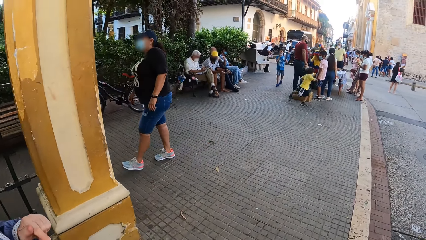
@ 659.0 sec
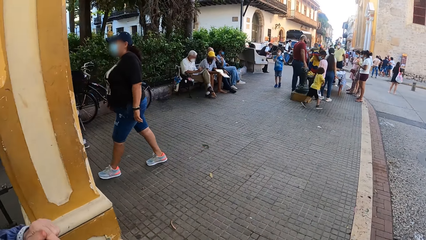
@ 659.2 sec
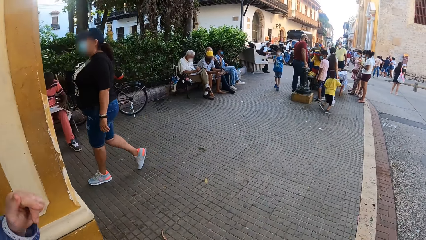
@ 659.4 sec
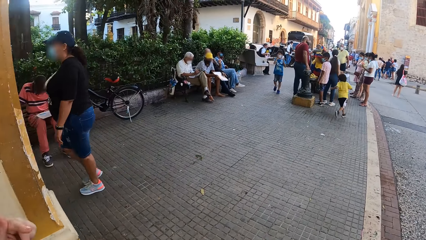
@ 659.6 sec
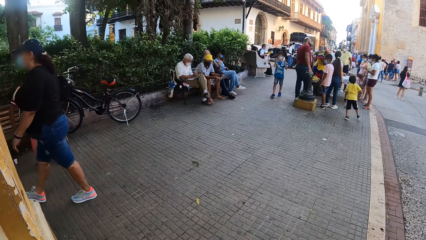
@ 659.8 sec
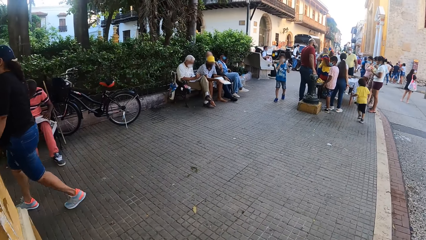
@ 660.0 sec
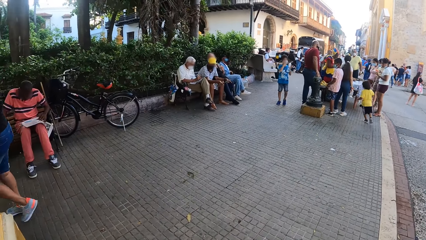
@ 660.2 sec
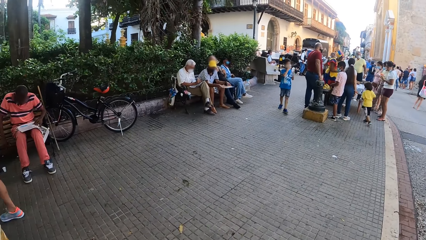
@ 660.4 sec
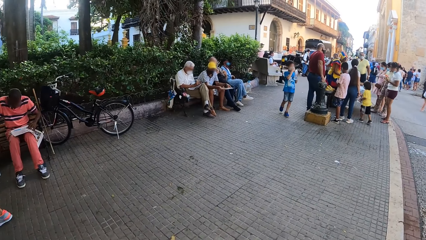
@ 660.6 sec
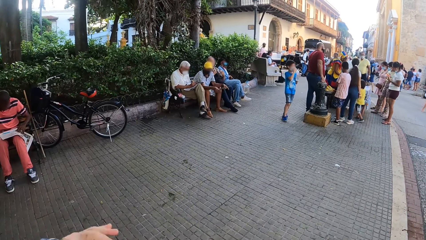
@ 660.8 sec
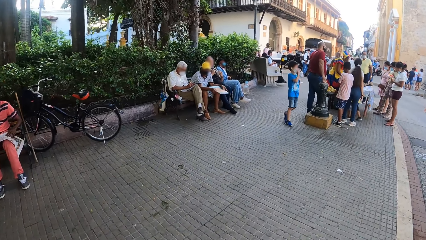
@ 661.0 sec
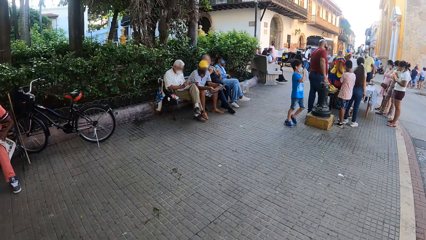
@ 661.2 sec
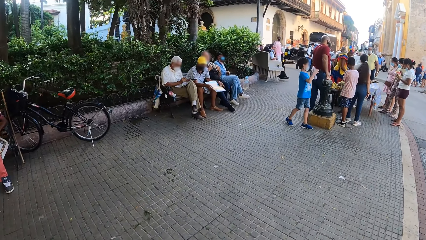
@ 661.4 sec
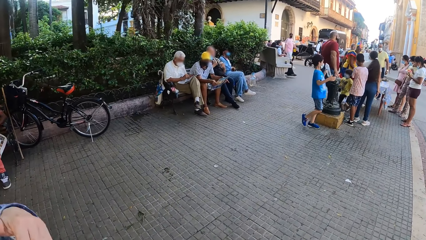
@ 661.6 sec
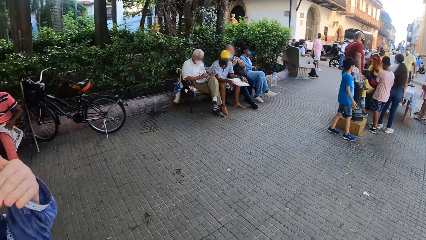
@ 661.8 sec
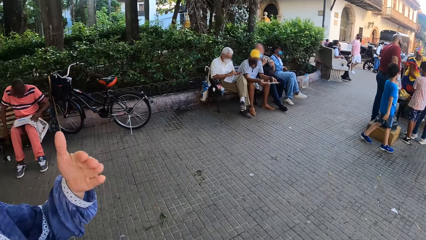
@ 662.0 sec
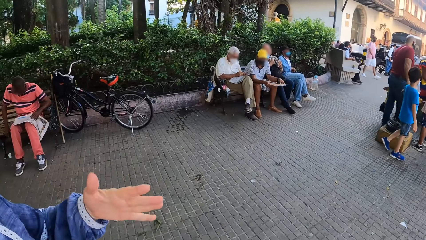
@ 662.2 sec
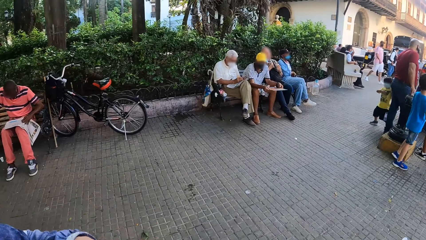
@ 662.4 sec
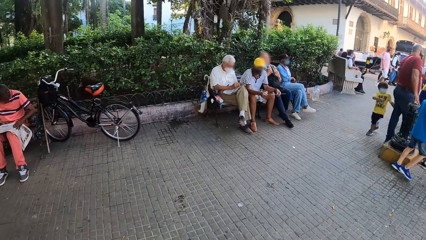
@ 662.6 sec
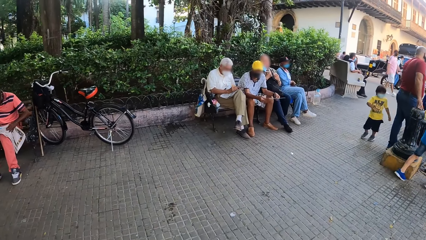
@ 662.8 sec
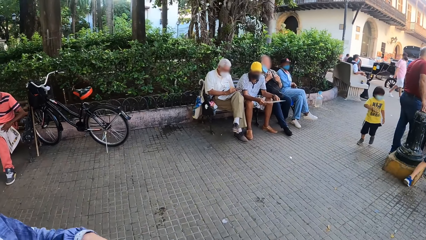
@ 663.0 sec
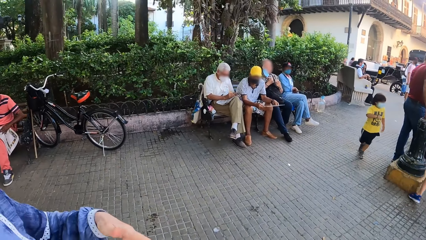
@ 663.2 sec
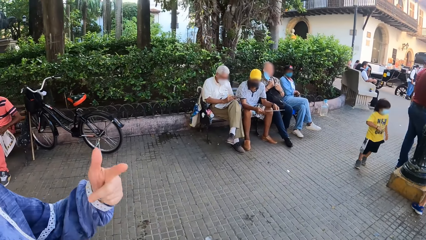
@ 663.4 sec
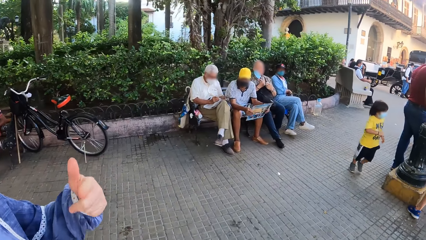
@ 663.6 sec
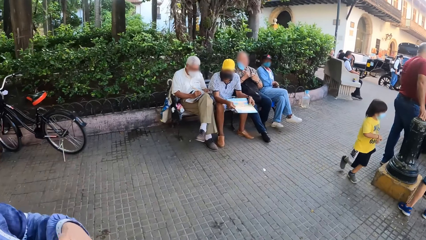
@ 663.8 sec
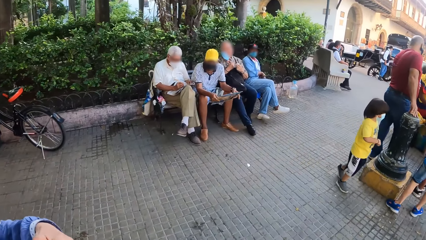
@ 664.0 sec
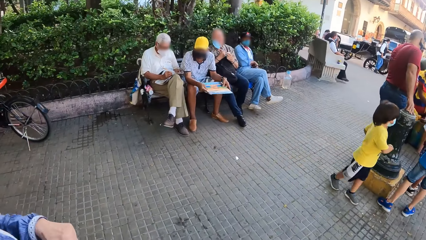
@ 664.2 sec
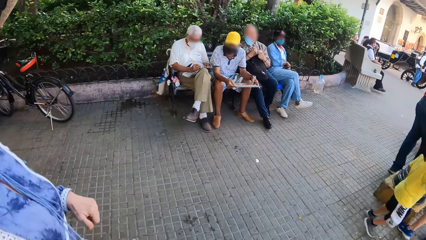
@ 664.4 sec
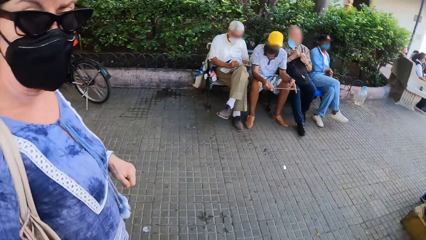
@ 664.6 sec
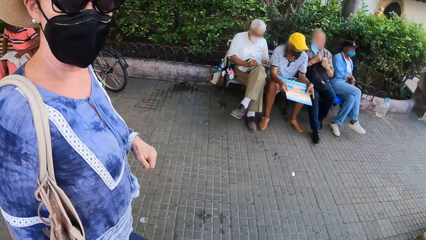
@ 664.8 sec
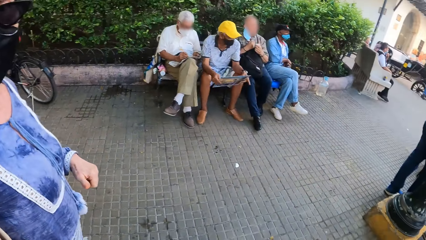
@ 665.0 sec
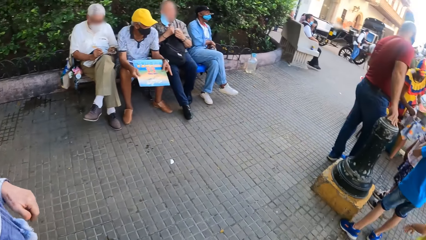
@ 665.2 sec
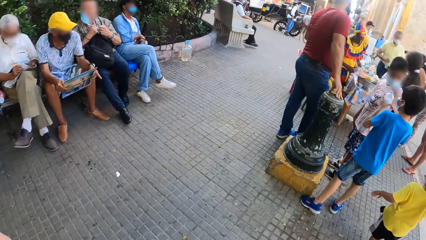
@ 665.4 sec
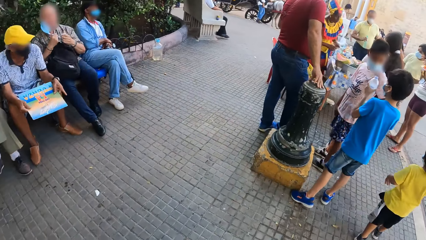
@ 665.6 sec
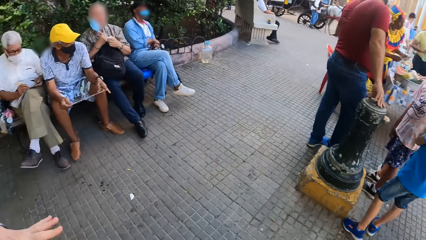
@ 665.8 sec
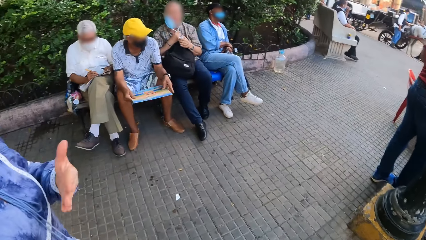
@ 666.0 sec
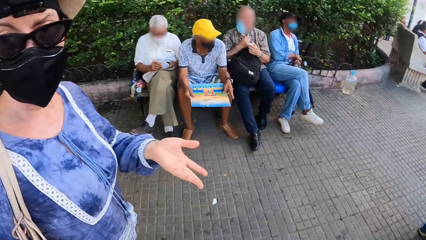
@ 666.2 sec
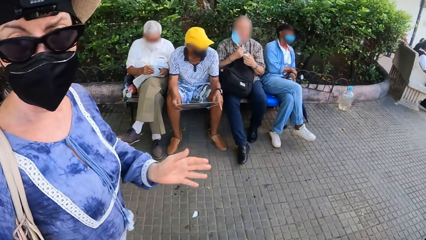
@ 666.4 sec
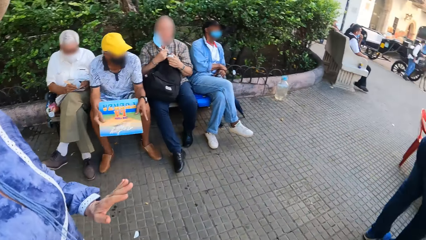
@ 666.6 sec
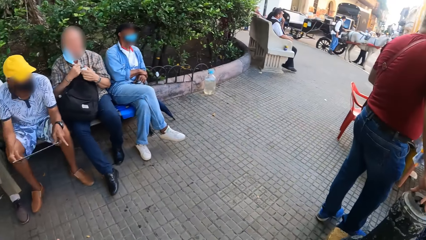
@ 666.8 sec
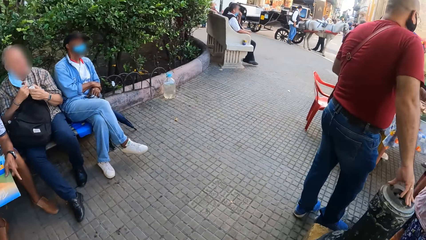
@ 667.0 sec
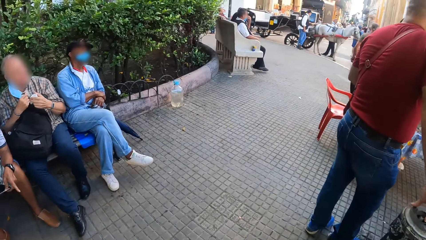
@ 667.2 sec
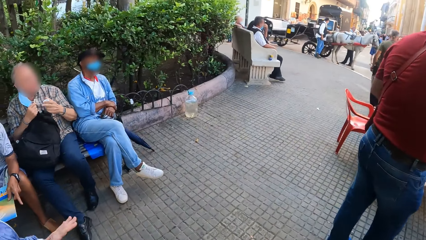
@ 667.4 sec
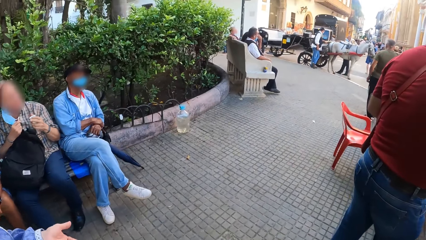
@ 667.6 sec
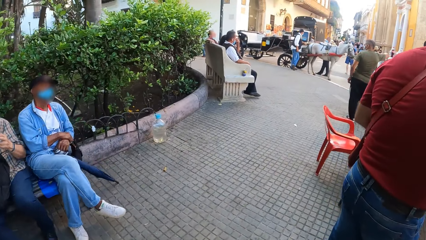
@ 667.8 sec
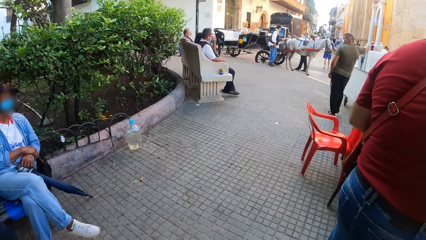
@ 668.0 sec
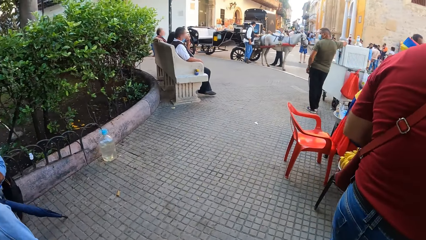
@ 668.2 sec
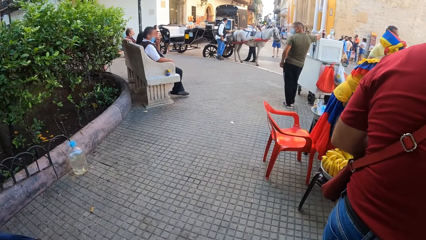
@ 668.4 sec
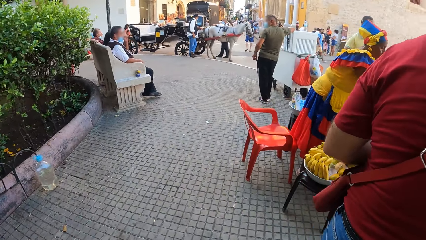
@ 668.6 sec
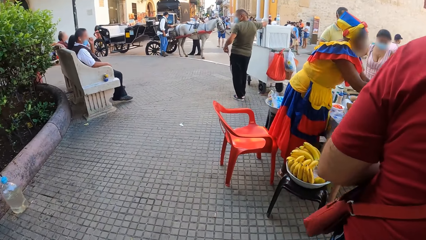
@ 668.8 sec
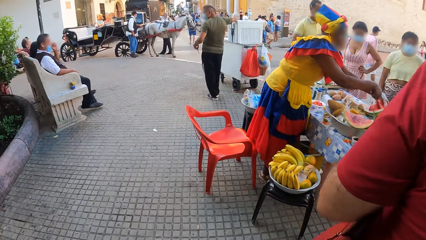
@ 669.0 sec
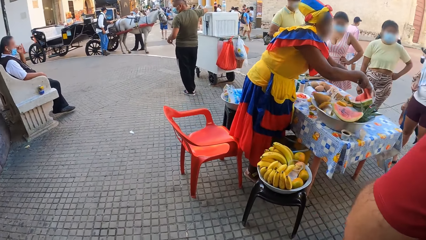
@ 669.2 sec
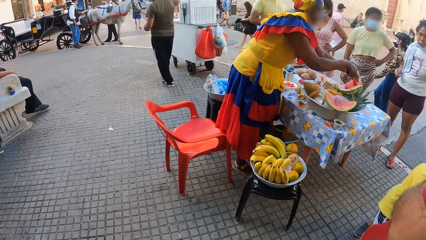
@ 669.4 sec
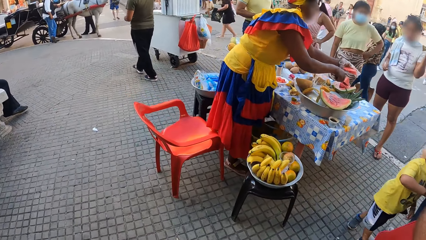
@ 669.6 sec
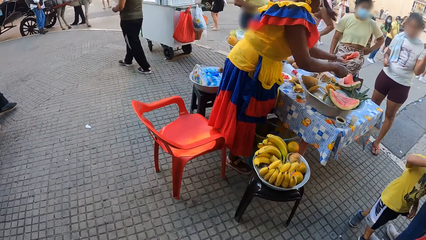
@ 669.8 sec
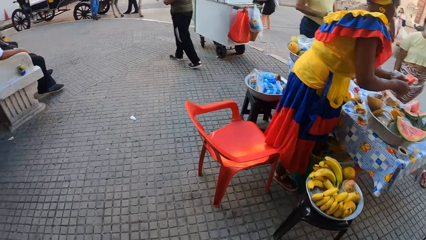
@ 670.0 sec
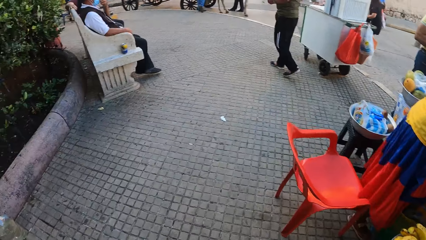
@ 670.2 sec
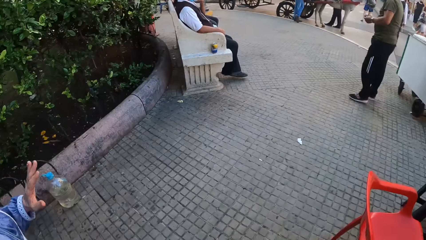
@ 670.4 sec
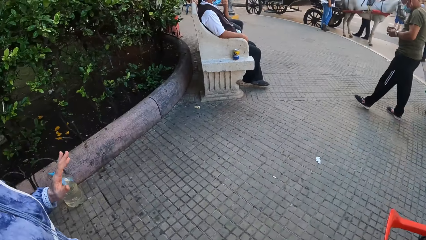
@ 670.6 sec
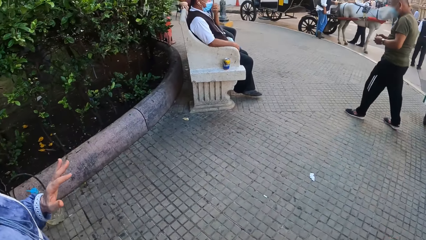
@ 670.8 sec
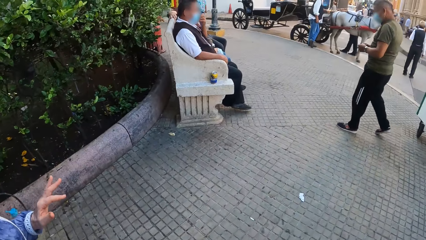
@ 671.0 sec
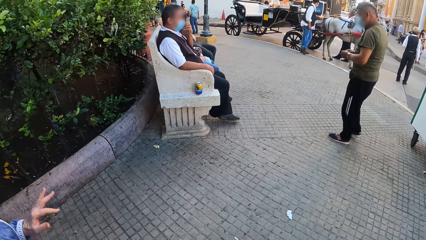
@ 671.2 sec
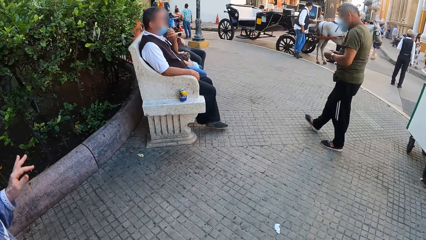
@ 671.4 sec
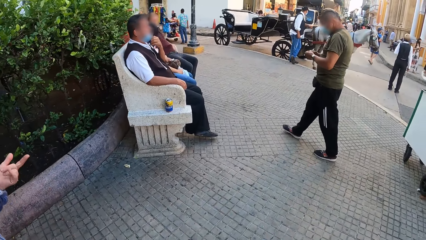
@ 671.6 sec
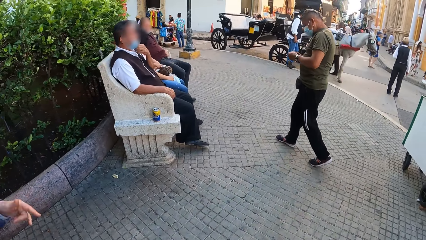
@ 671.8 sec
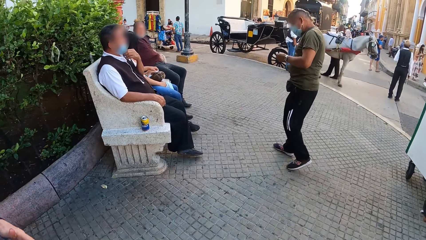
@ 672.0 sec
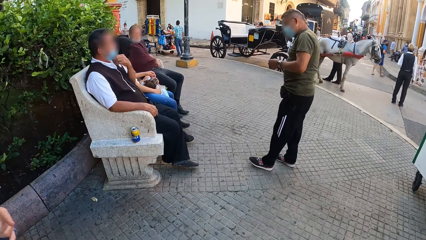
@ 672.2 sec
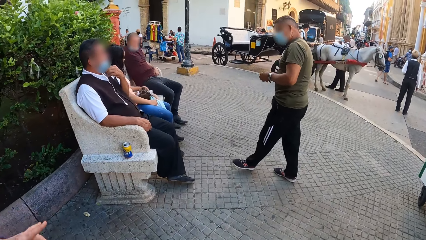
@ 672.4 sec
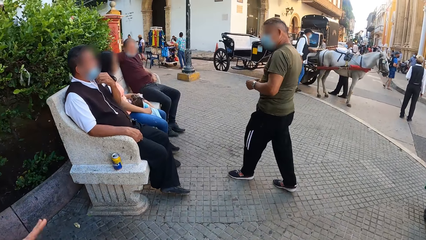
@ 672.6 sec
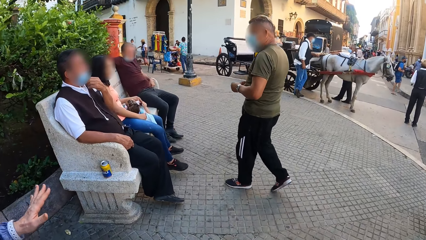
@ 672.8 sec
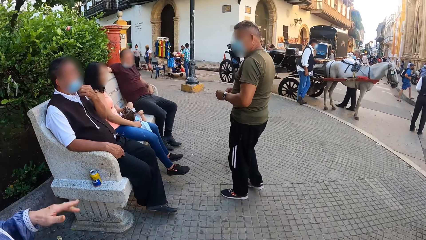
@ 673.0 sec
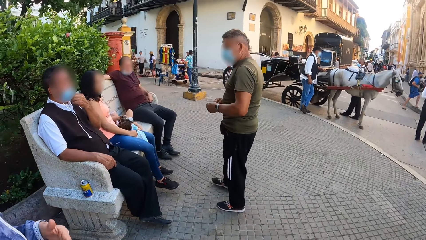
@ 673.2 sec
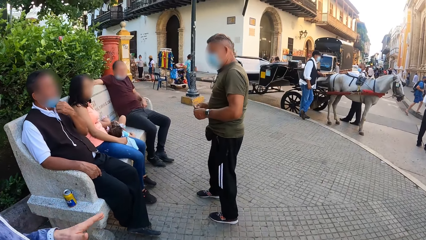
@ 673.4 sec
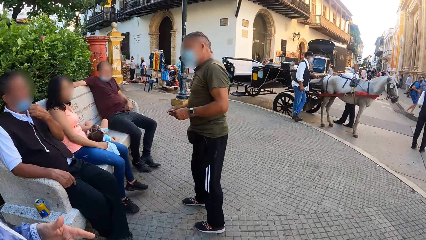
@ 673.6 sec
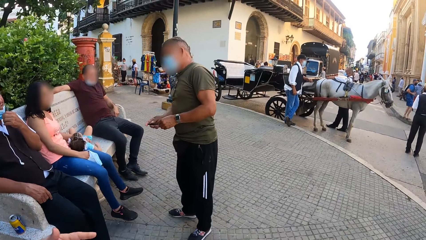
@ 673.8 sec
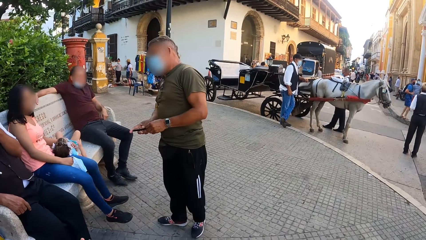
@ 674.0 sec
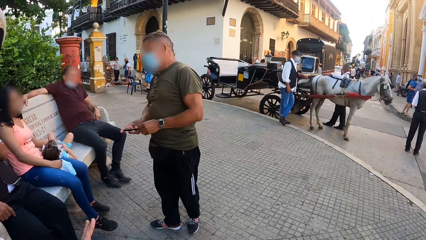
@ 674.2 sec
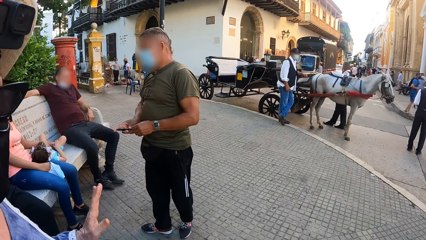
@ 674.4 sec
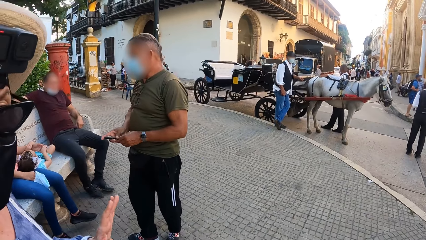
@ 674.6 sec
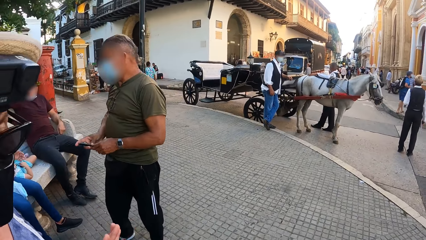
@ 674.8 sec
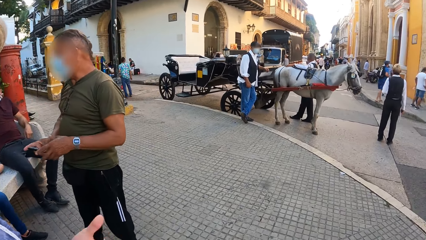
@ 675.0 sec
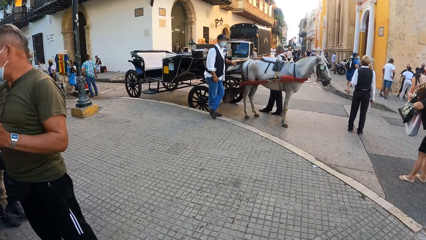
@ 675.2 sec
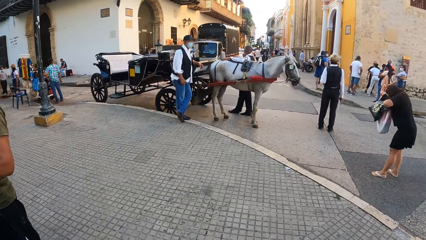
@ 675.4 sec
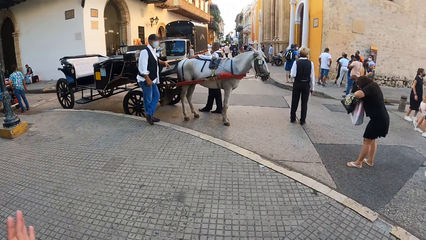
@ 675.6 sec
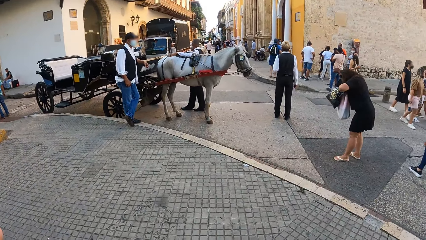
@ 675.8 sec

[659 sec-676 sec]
The camera wearer walks around. They interact with a woman. They walk around. They interact with the woman.
